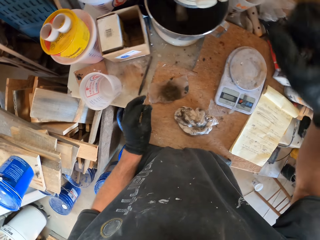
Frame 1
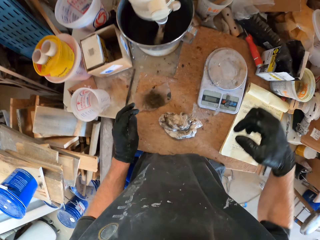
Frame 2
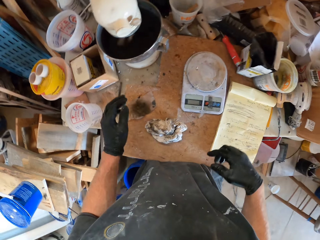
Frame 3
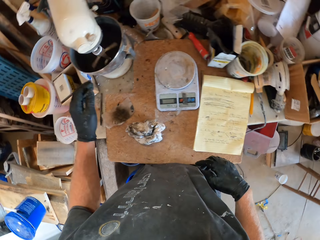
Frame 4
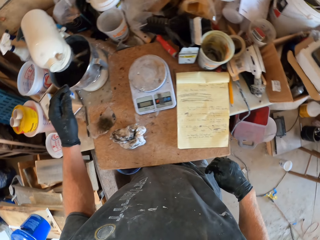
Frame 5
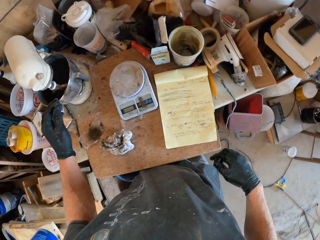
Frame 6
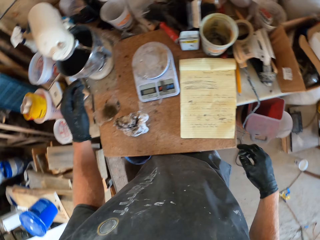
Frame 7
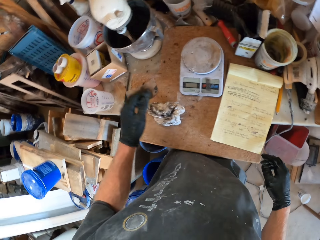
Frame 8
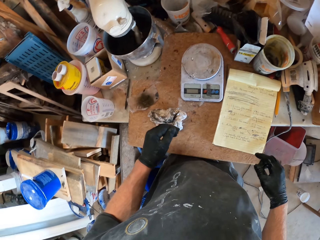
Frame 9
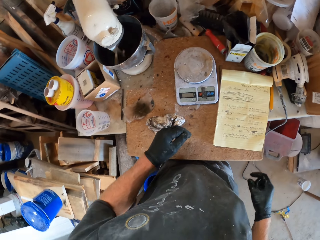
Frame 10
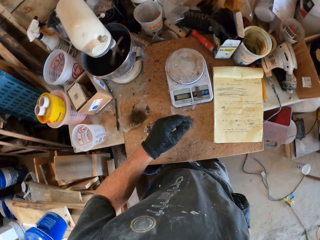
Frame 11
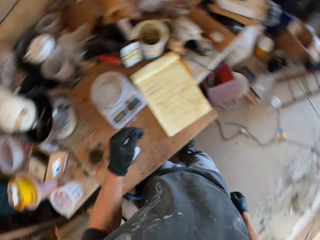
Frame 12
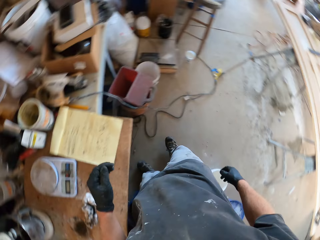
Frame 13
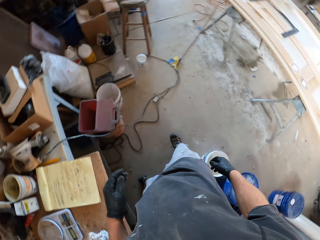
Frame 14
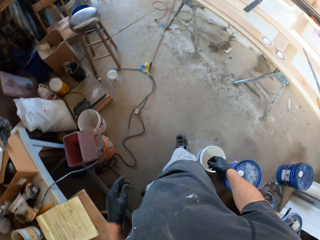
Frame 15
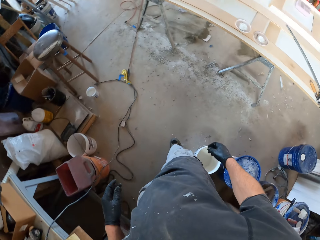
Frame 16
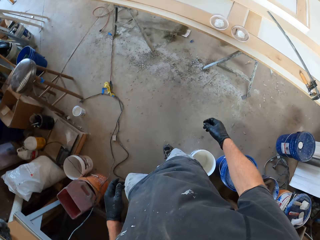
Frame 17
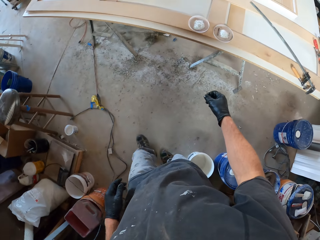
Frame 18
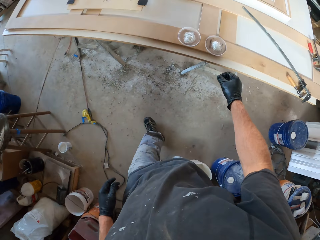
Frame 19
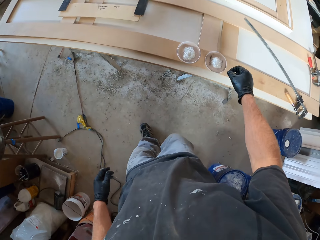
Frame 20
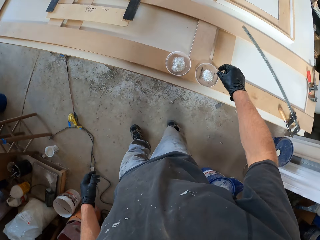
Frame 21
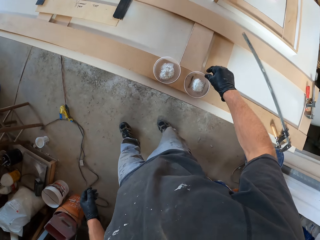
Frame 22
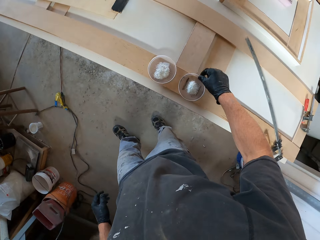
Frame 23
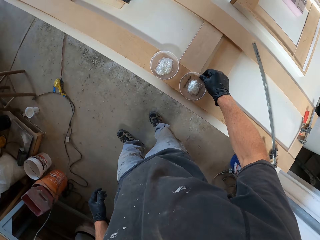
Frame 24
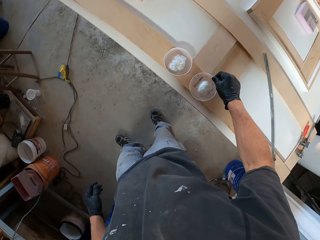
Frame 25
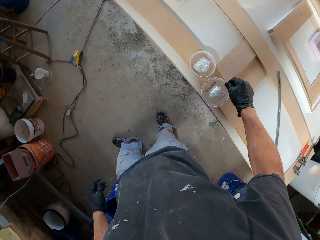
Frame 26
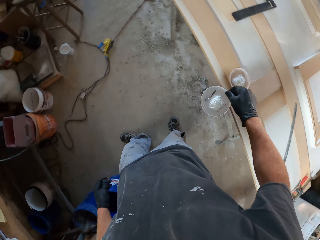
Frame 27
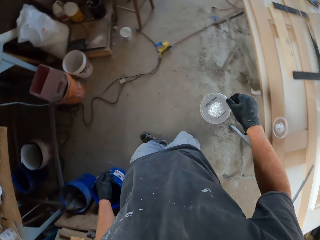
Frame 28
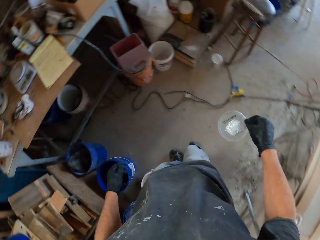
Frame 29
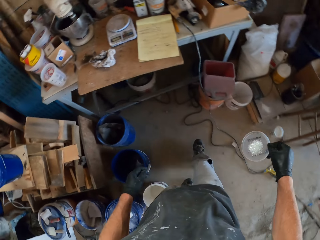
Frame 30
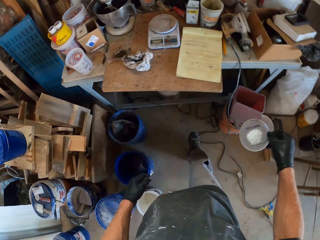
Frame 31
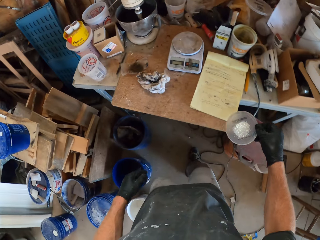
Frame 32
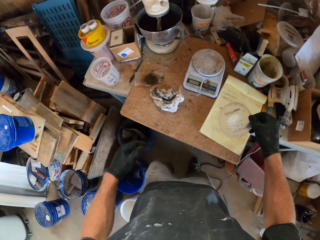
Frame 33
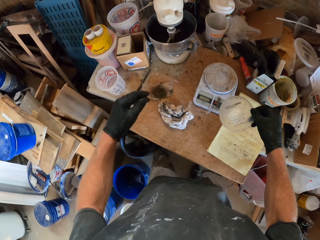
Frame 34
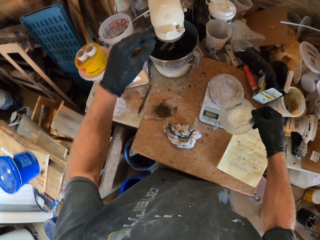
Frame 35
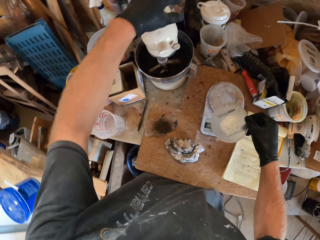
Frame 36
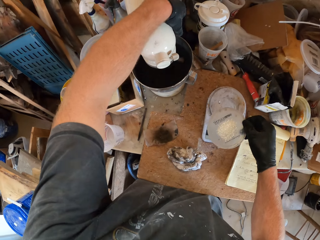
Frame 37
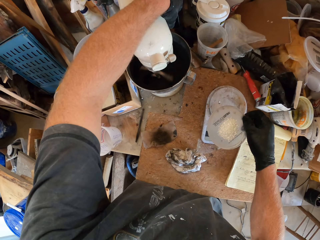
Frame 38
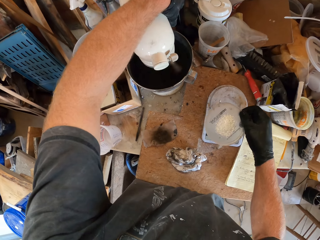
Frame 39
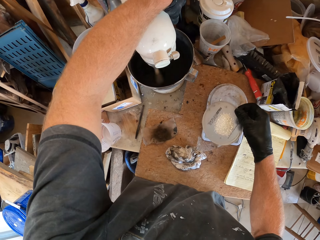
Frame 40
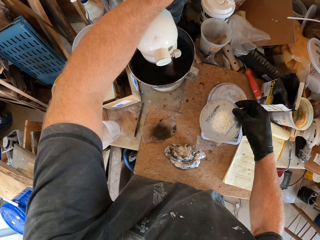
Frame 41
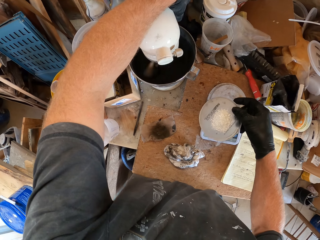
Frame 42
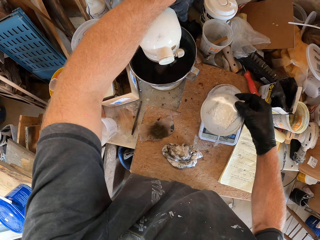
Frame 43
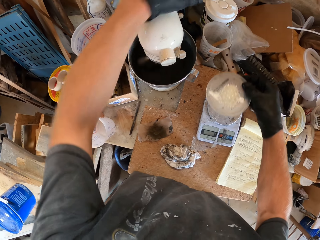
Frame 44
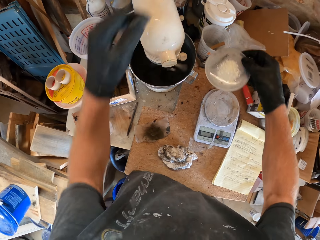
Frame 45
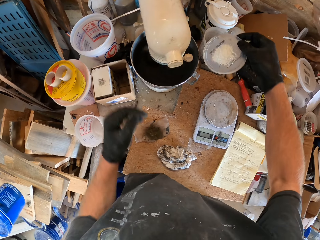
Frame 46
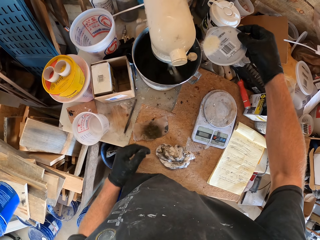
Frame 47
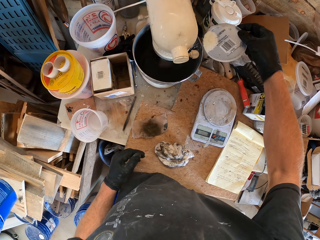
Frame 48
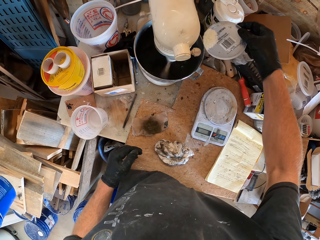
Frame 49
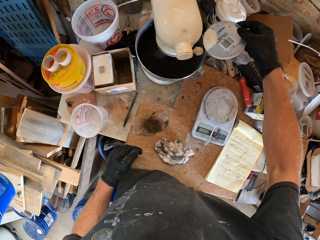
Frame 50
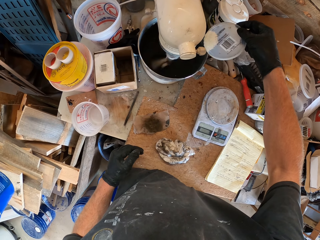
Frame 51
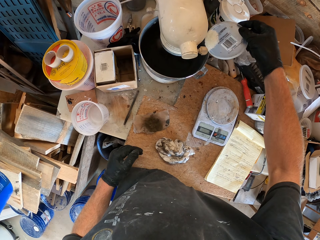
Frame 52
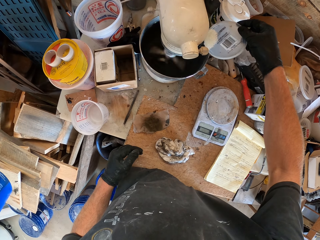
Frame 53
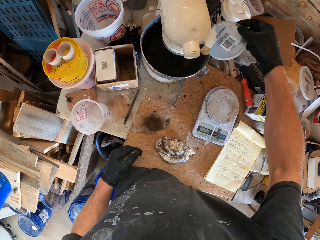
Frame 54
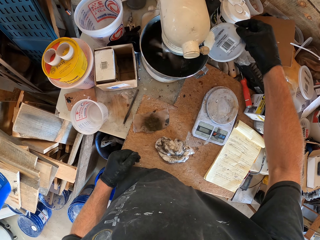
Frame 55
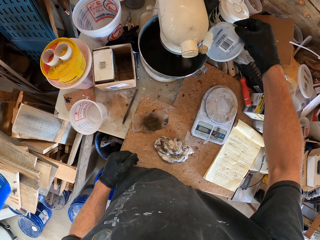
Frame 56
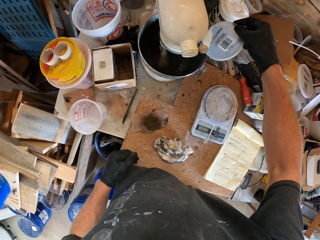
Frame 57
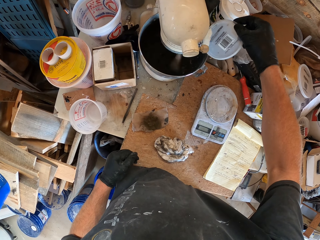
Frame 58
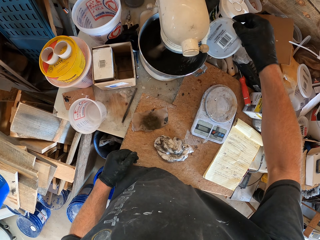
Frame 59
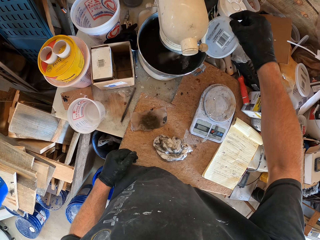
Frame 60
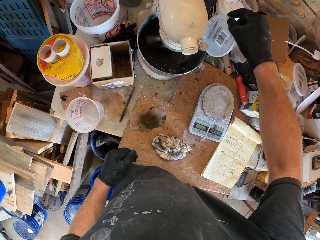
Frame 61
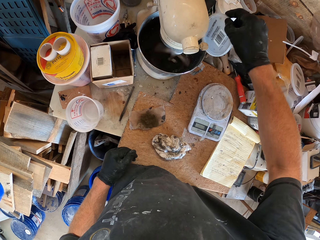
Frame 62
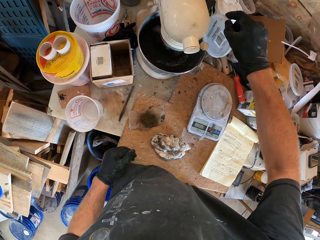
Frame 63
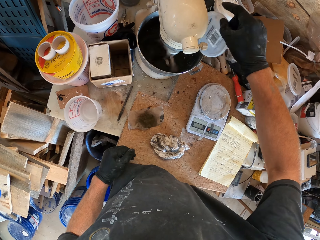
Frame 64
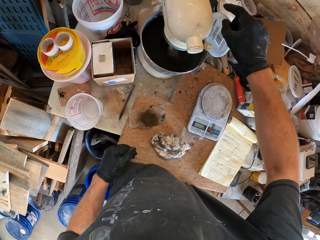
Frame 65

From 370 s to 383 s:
The camera wearer turns on the mixer. He drops the pen, puts down his hand, and lifts his hand. He walks away from the table, picks up the lid, and walks towards the table. He puts his hand on the mixer and turns off the mixer. He pours the powder in the bowl.

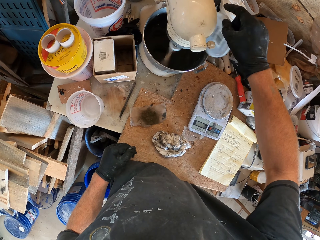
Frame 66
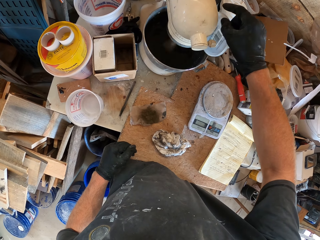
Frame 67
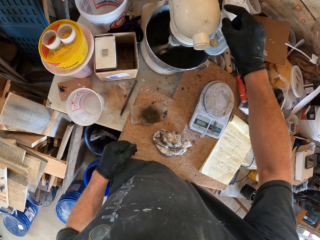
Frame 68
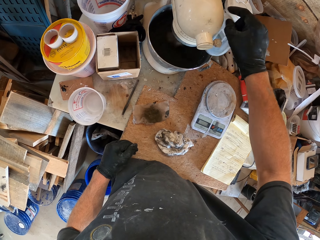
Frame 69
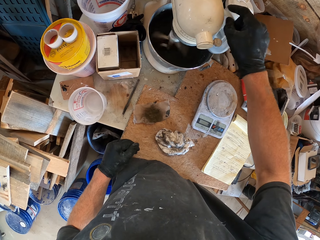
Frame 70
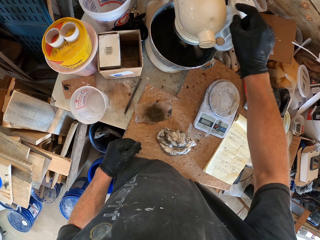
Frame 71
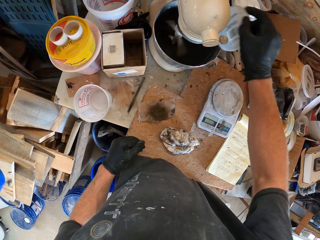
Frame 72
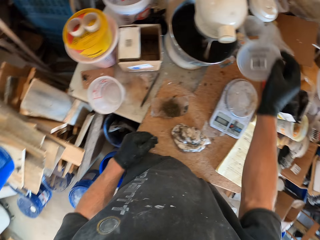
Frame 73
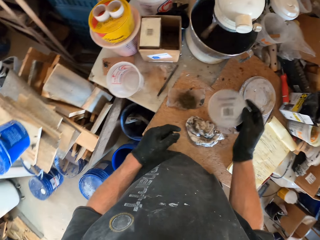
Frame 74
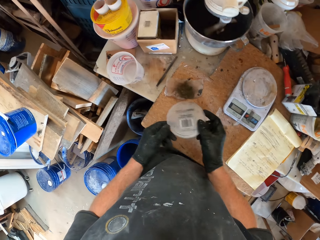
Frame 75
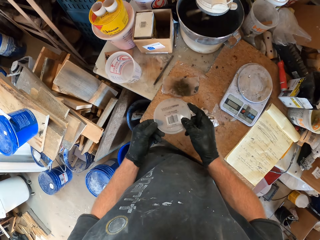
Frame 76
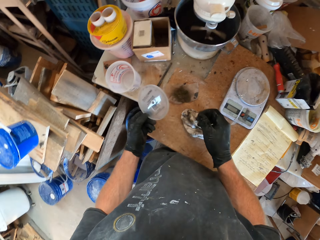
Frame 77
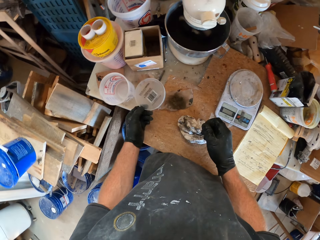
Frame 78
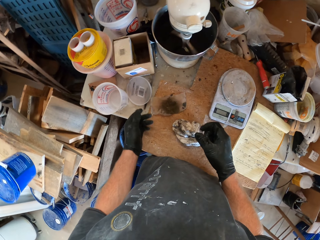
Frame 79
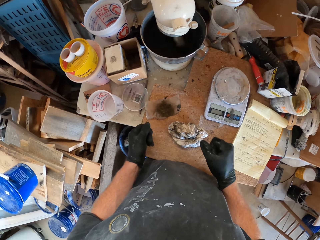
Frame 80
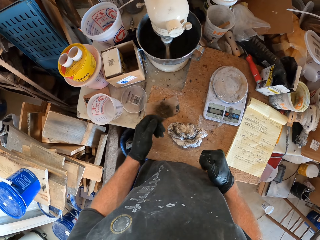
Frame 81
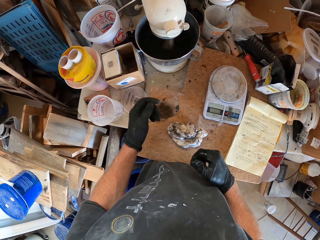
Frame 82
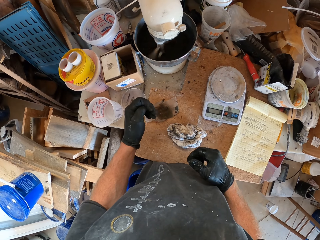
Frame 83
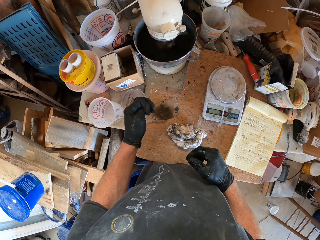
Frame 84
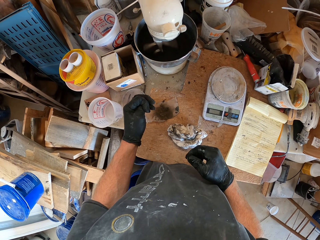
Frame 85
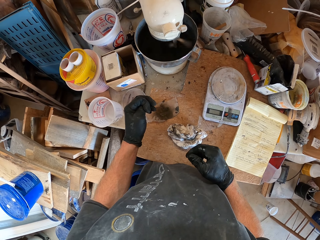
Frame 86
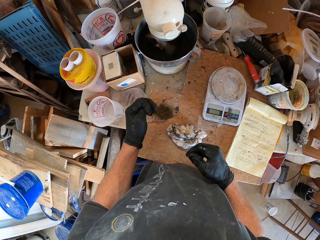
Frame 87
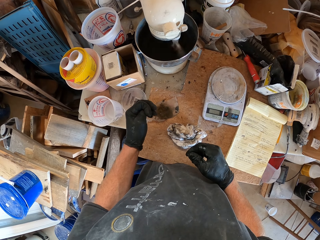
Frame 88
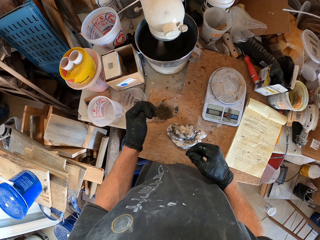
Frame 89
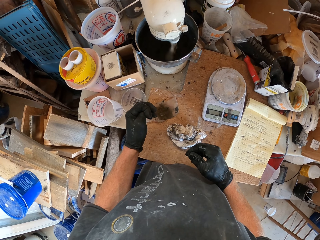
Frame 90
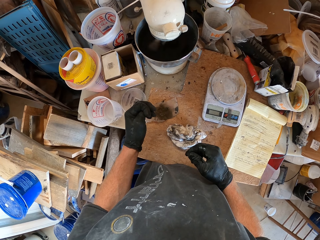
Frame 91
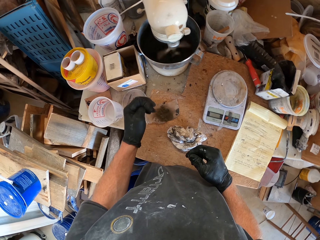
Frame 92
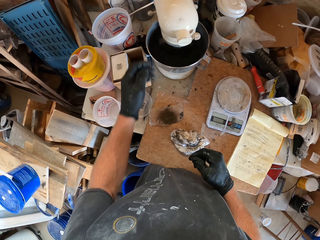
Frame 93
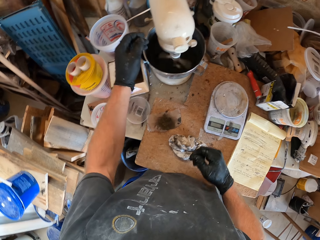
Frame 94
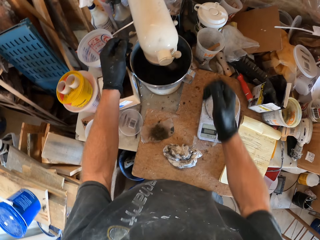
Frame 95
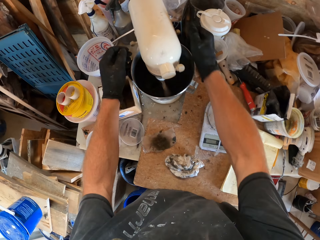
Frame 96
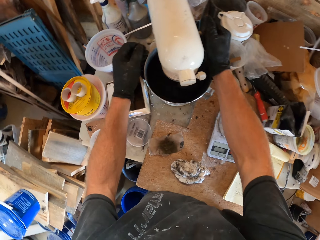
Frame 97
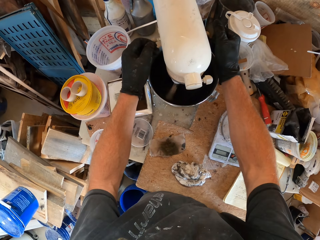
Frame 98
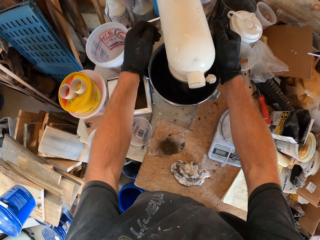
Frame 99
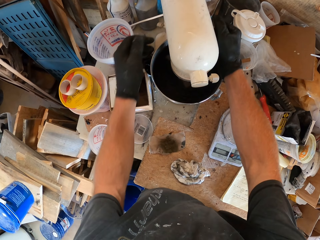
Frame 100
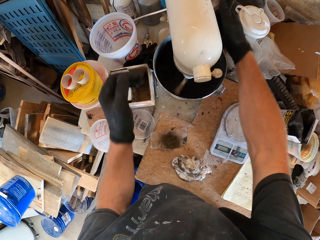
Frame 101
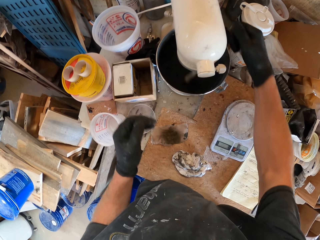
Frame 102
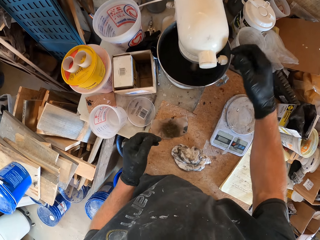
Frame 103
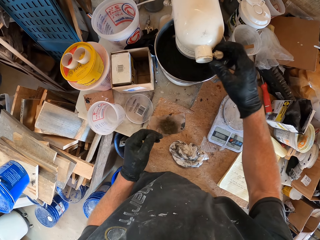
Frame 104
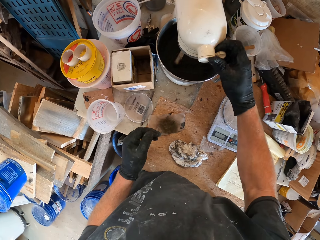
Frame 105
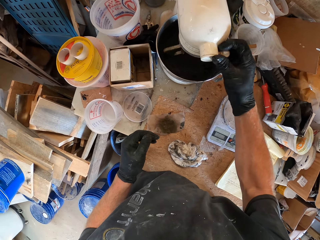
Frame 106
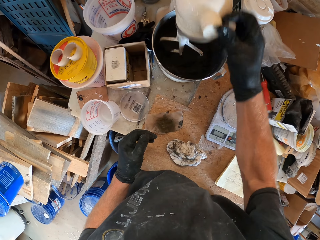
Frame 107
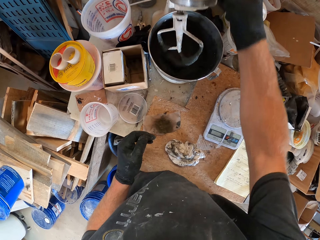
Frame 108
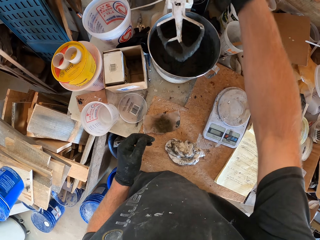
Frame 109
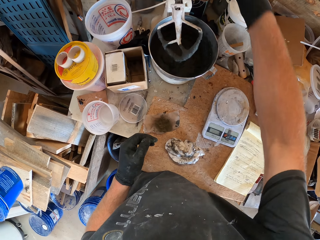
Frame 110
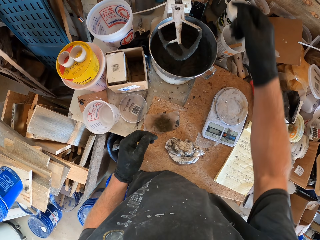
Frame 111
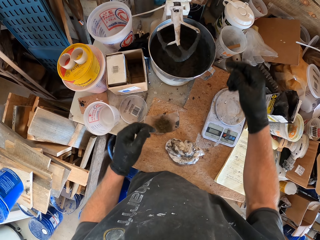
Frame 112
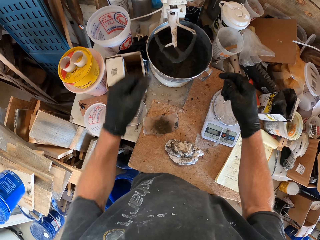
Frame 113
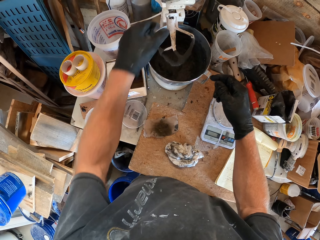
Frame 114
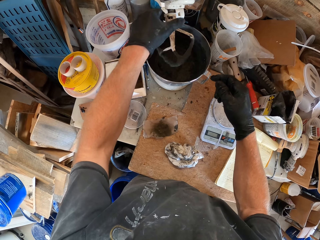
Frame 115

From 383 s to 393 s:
The camera wearer holds the lid with the other hand and puts down the lid. They turn off the mixer, hold the mixer, and open the mixer.
